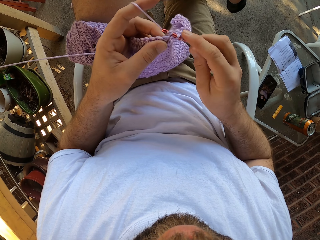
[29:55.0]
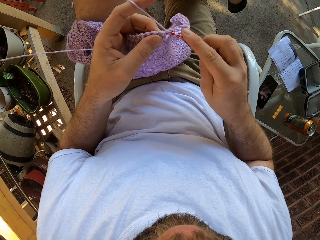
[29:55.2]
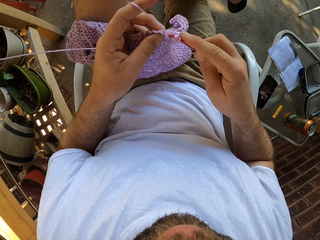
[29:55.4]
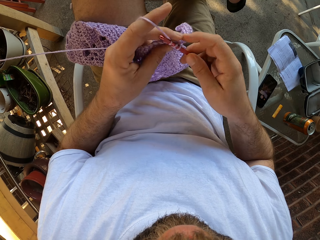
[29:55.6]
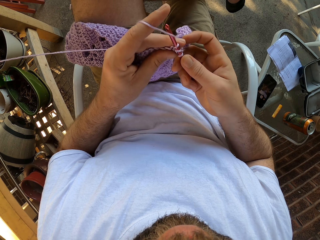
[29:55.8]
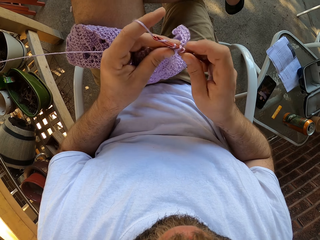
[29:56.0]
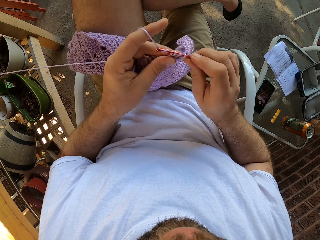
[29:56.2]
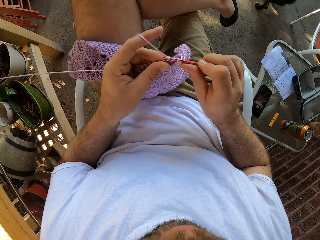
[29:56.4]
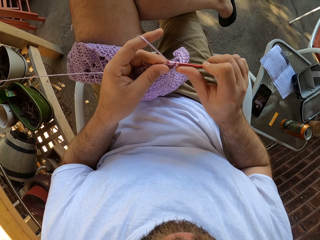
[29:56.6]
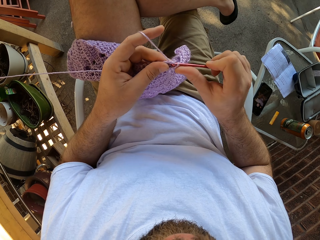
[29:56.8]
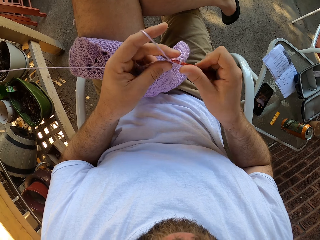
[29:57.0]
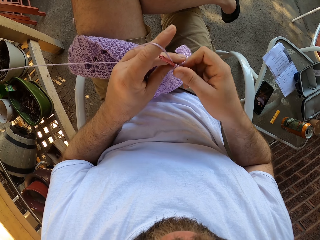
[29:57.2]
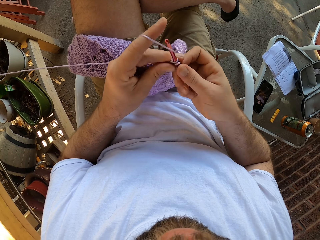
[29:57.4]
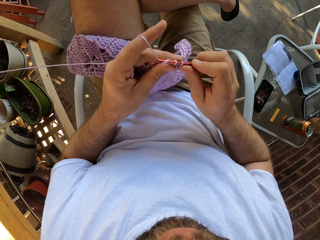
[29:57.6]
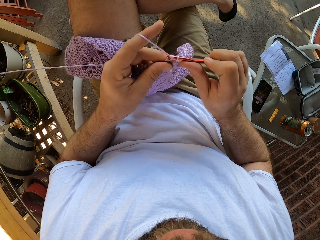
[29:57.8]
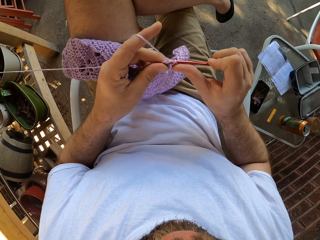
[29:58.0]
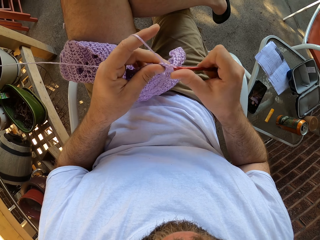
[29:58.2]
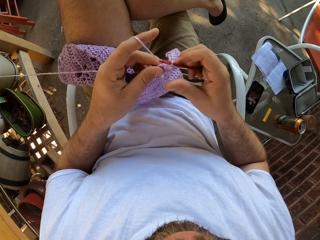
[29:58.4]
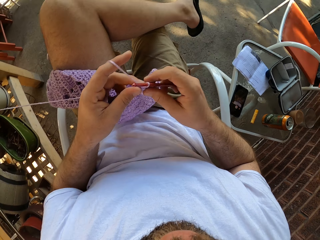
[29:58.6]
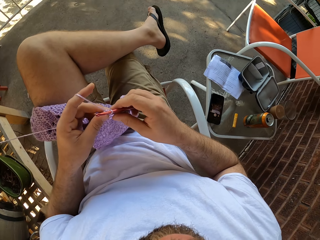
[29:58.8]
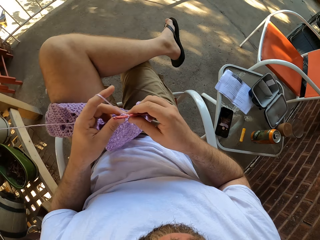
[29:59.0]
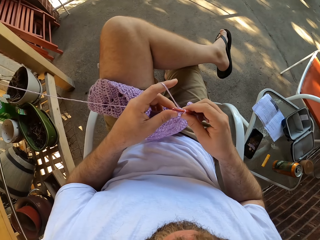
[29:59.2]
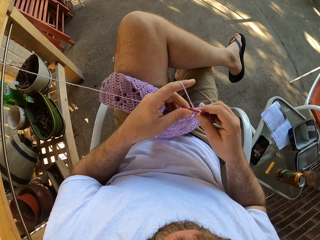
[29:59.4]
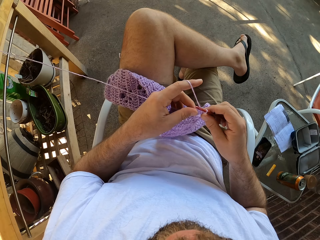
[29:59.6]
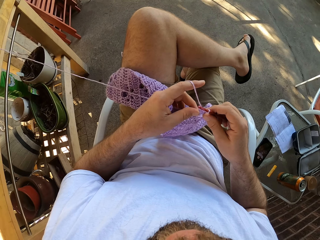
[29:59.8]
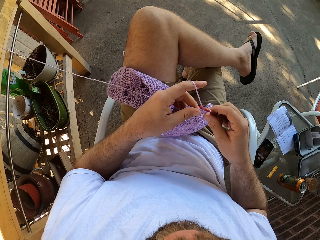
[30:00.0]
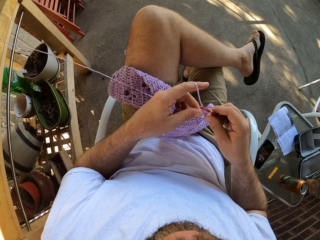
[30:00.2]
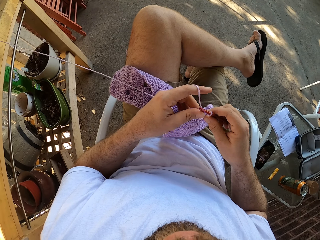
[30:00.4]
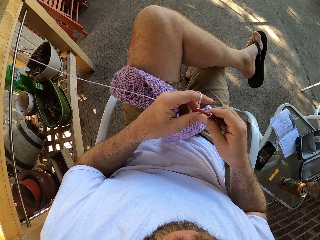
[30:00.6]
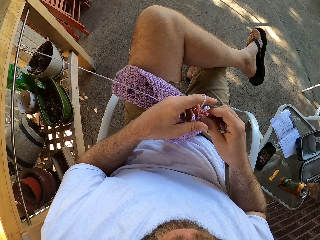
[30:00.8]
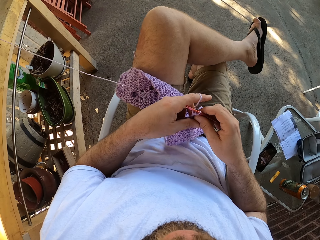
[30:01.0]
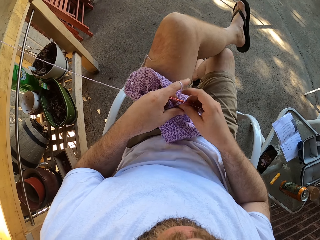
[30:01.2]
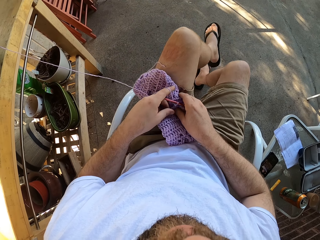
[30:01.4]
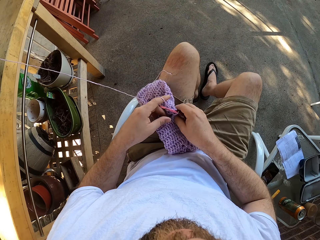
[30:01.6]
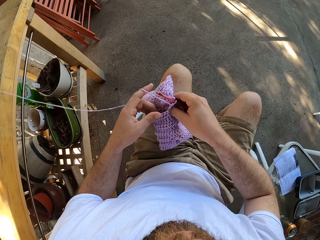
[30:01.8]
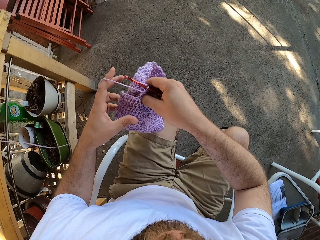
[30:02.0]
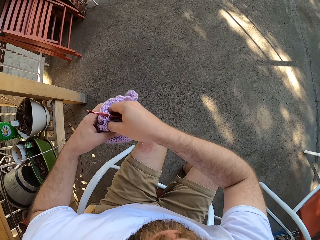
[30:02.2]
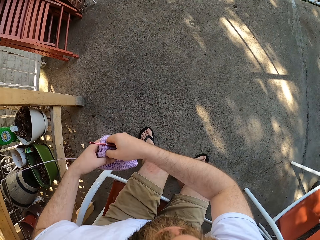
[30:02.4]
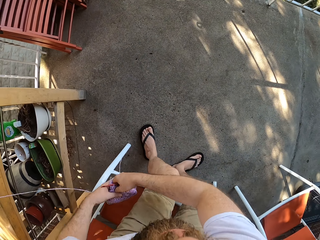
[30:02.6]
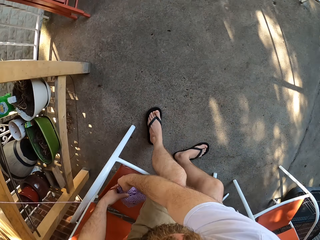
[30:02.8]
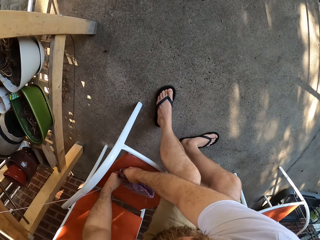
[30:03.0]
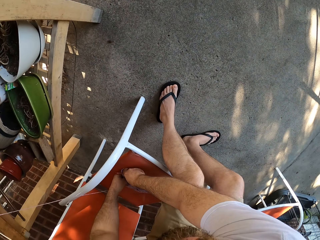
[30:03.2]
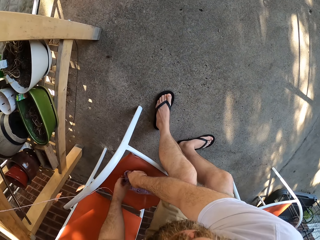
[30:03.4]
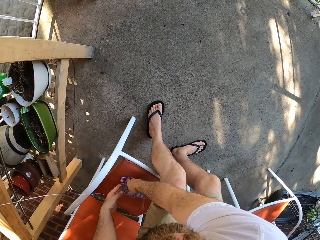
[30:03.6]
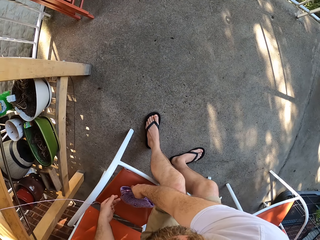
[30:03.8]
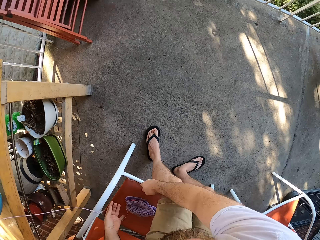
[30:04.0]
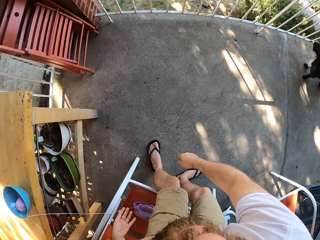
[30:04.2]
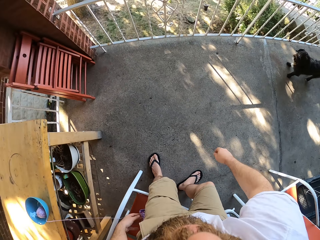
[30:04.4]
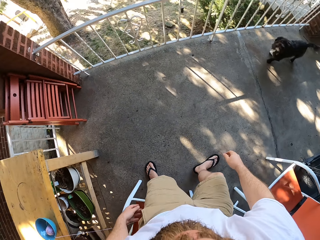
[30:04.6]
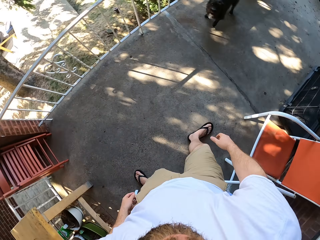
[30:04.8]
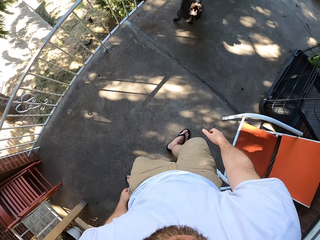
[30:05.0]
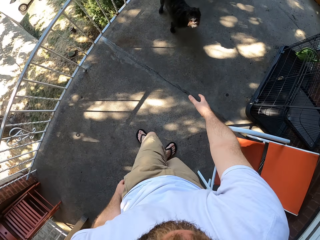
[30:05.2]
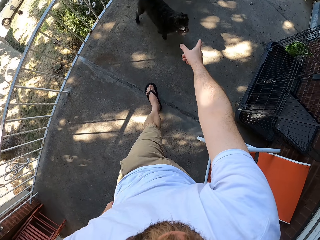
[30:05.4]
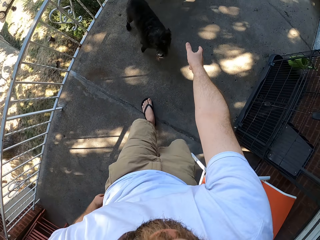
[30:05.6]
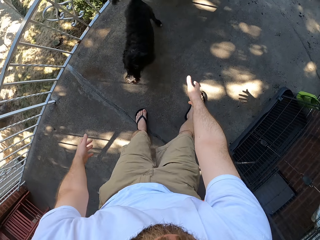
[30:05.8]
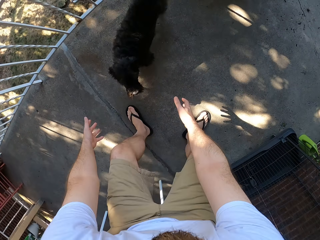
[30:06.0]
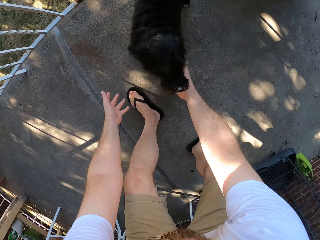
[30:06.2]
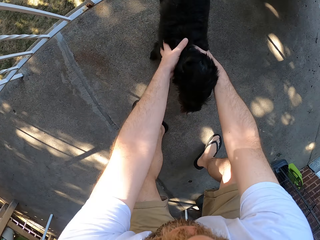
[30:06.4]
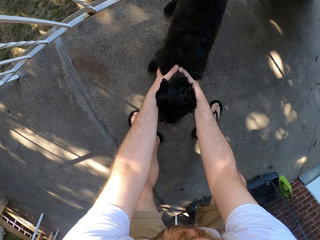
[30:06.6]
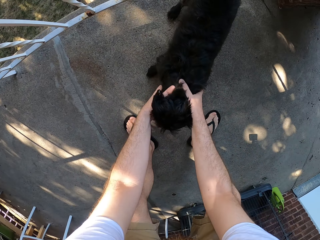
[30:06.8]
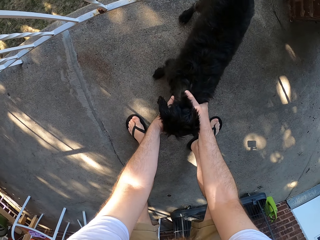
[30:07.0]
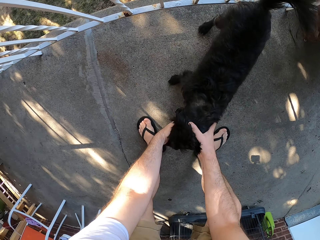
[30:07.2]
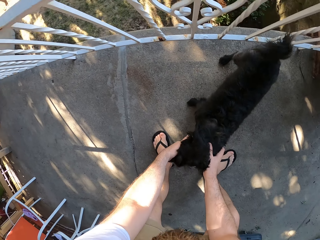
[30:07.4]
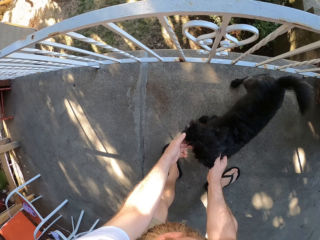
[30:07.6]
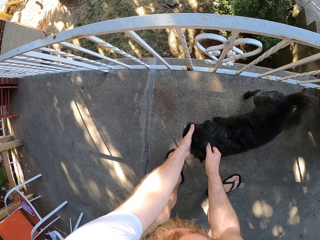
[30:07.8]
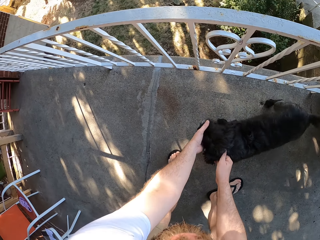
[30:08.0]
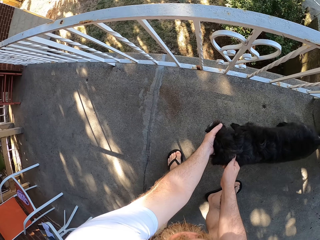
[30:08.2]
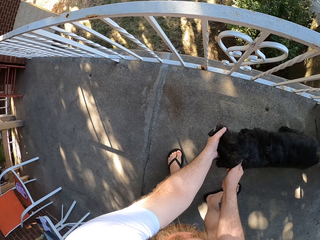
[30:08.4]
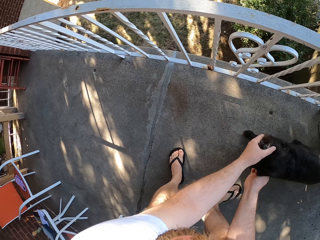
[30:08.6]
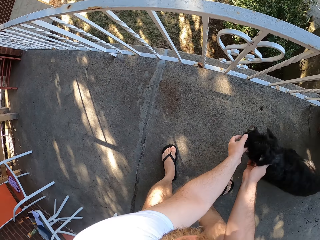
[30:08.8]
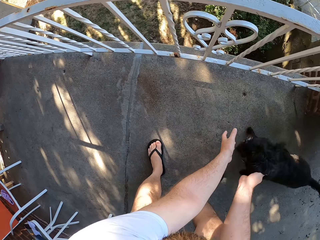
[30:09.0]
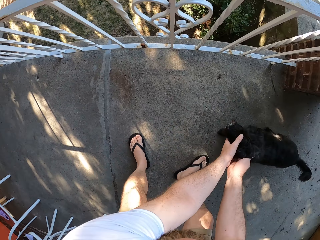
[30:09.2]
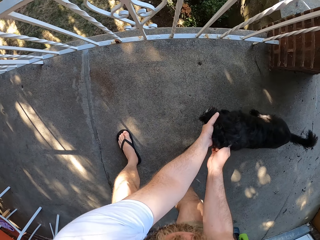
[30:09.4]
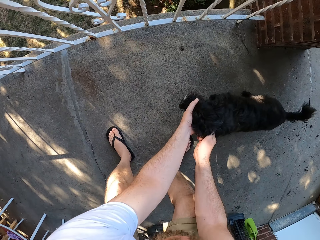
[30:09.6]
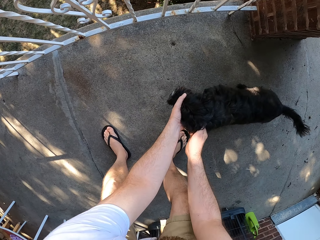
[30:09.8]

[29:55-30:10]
A dog moves around the camera wearer. The camera wearer crochets with the yarn and the crochet hook in his hands. He moves his legs and places the yarn on his lap. He stands from a chair. He places the yarn and the crochet hook on the chair. He walks towards the dog. He plays with the dog. He pets the dog.

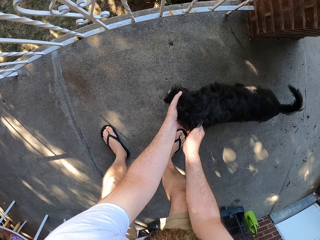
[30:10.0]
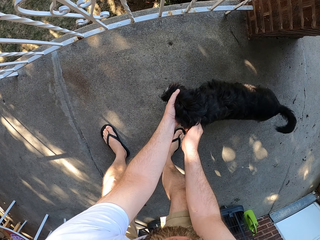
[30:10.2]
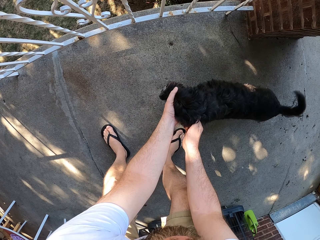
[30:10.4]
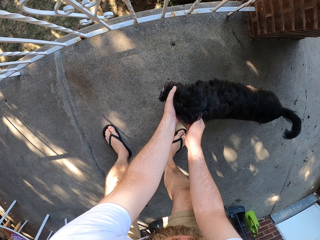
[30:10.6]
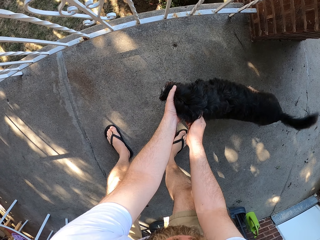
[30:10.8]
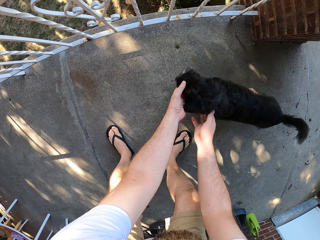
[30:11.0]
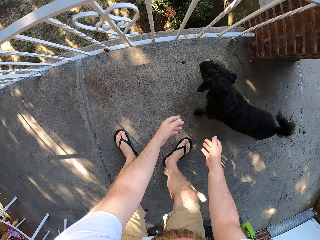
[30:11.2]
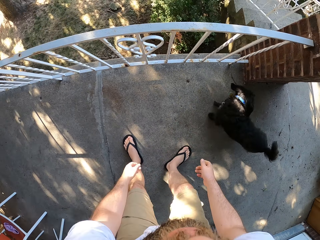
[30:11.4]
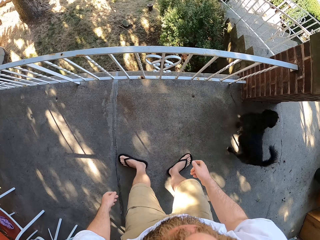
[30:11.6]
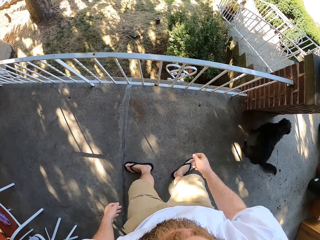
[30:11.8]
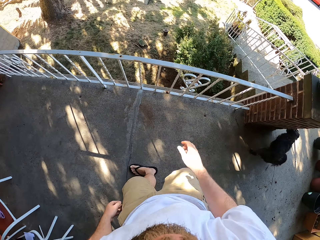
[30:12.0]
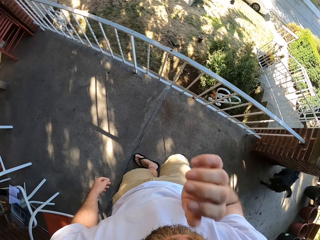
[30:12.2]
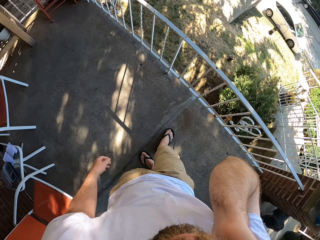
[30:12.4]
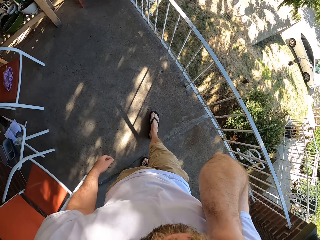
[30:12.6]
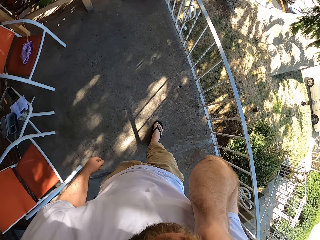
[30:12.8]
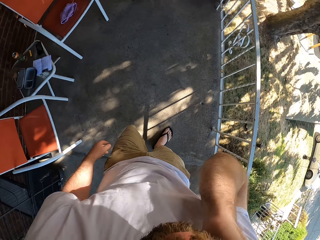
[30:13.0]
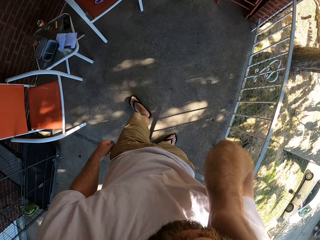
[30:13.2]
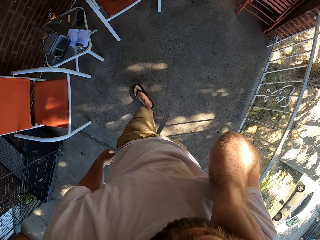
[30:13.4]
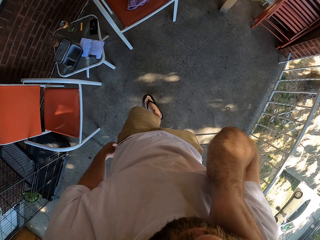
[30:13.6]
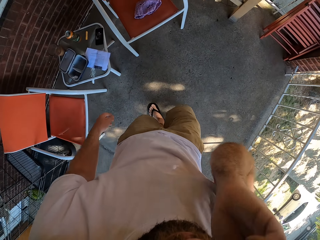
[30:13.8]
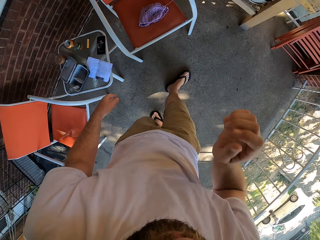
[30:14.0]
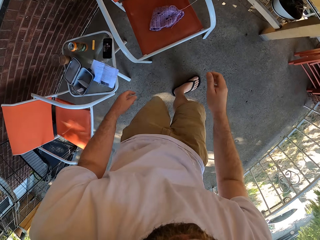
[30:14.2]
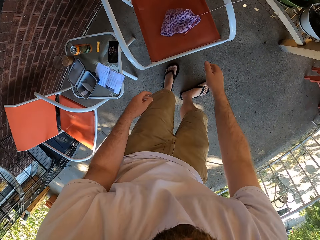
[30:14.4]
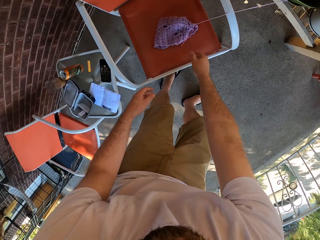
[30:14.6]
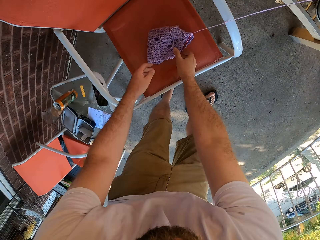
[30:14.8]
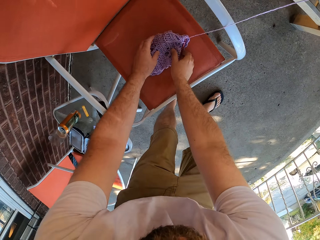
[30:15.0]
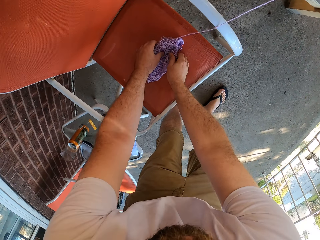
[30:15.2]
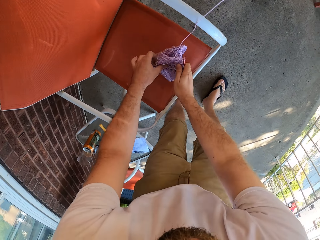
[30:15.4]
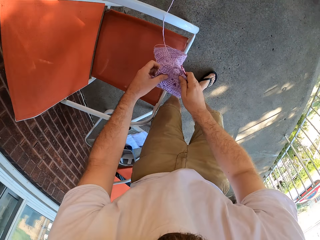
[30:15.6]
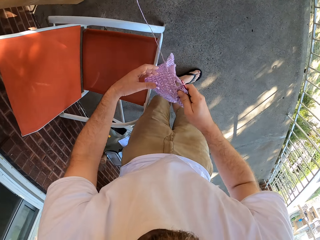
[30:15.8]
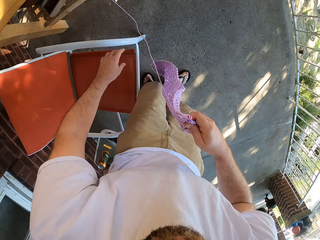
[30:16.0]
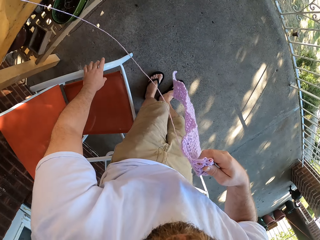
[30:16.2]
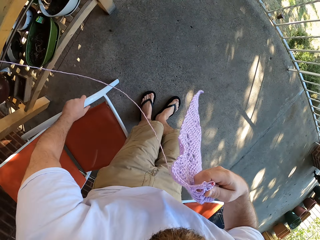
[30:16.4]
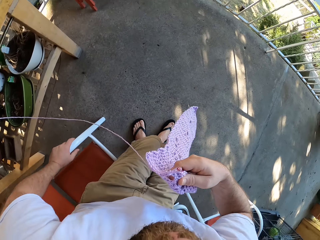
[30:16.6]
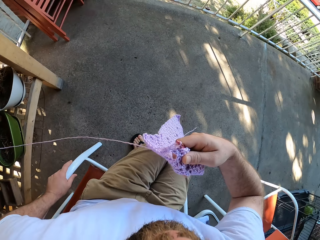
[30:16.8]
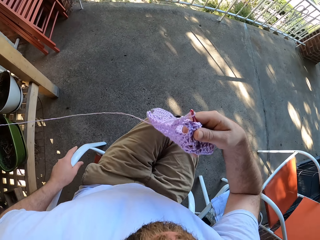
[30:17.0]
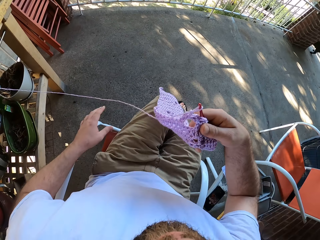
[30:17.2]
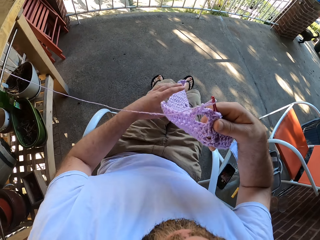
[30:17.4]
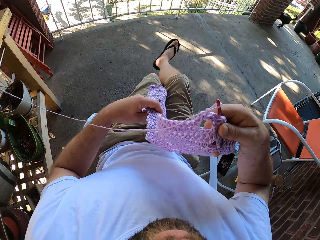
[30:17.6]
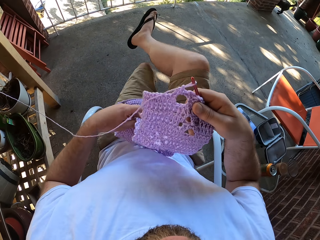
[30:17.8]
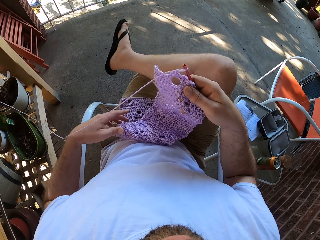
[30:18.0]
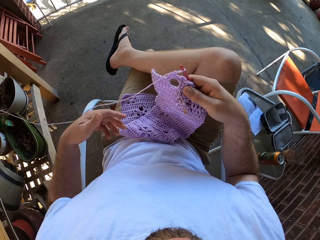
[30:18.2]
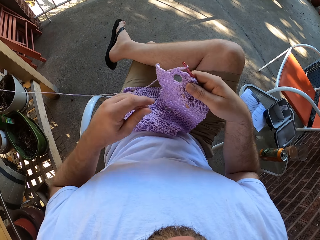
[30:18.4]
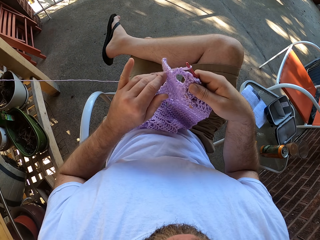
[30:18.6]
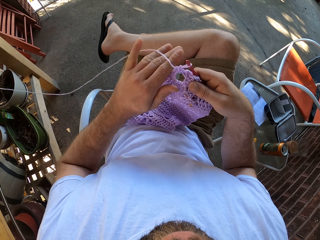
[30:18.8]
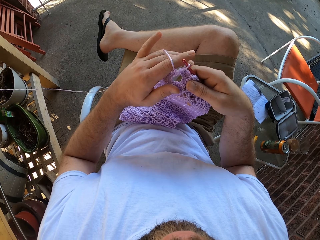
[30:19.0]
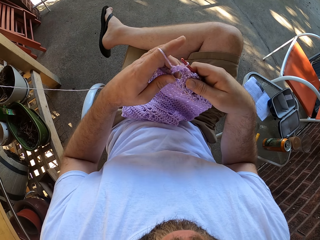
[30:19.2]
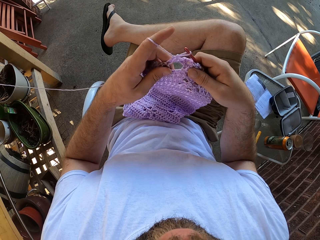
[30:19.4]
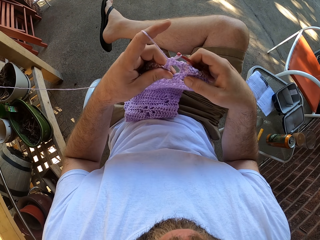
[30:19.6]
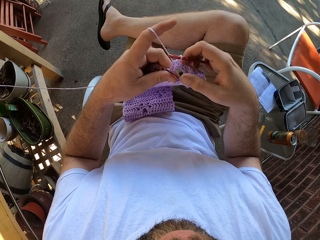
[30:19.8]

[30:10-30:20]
The camera wearer turns around. He touches his face with his right hand. He walks around in the balcony. He picks up the yarn or piece of cloth and the crochet hook on the chair. He sits down on the chair. He crosses his leg. He moves the yarn with his left hand. He holds the piece of cloth.
